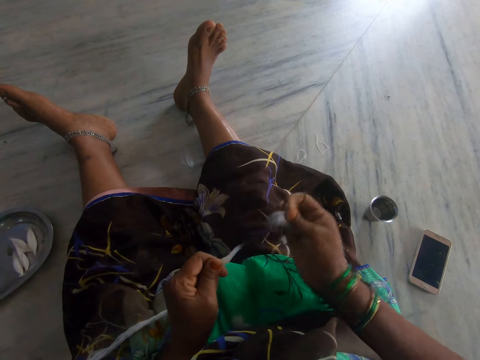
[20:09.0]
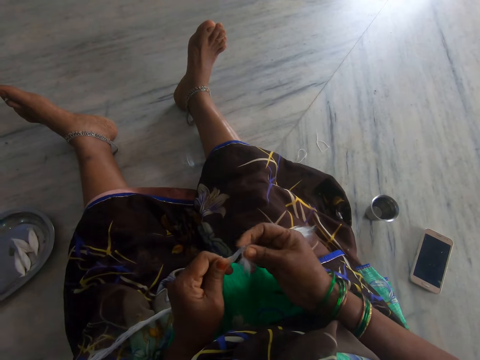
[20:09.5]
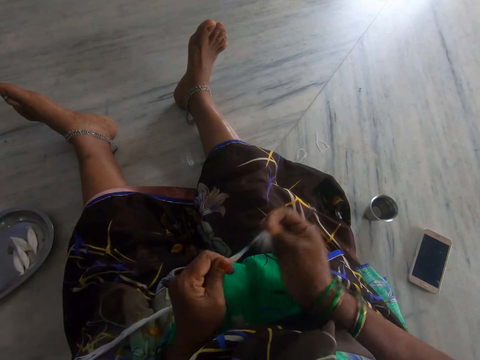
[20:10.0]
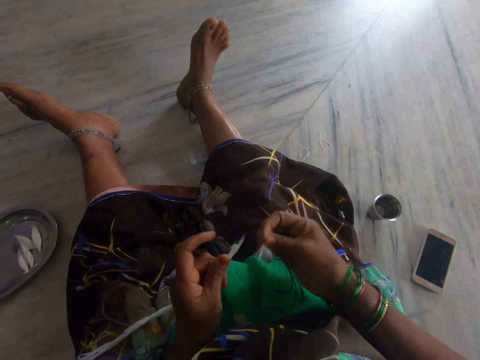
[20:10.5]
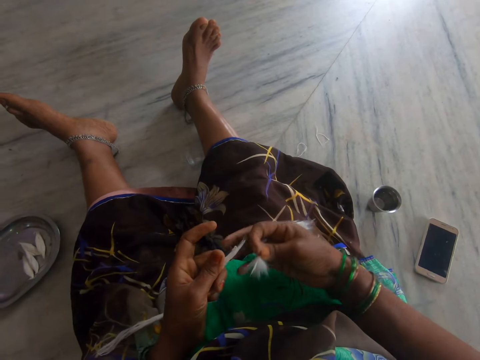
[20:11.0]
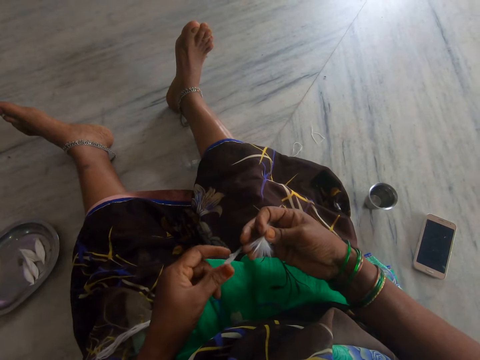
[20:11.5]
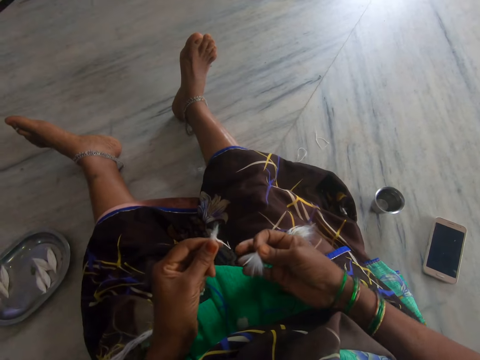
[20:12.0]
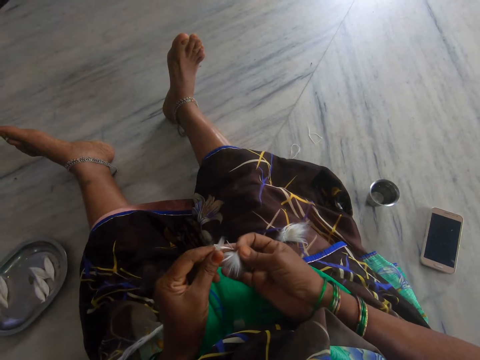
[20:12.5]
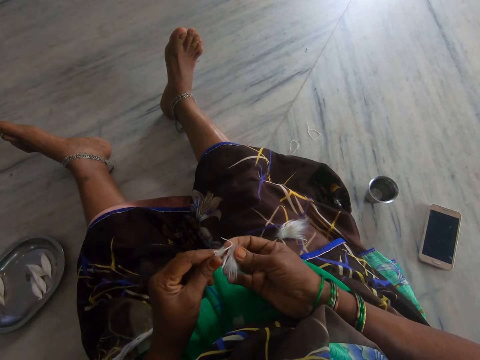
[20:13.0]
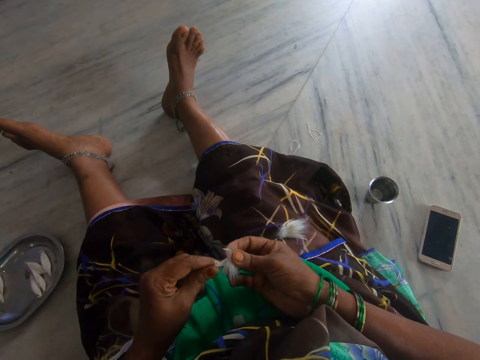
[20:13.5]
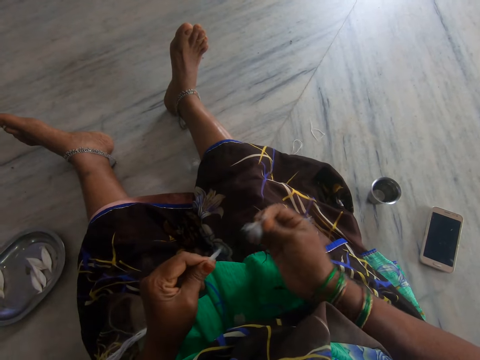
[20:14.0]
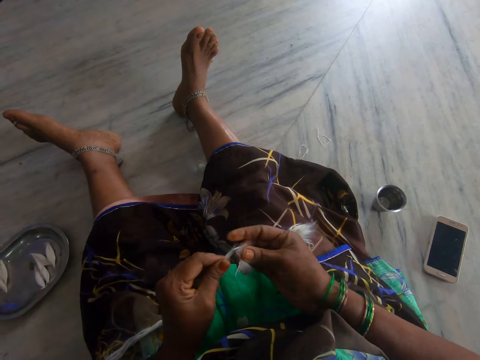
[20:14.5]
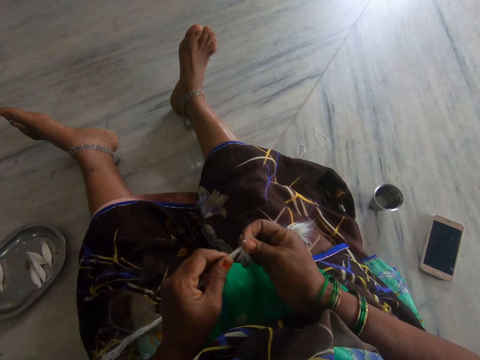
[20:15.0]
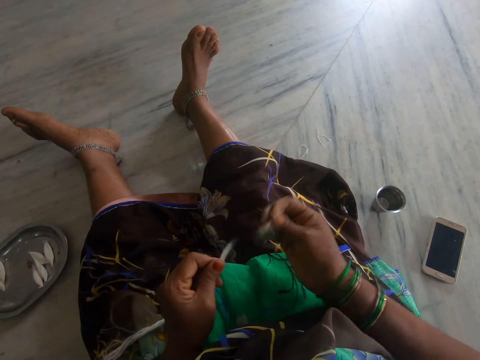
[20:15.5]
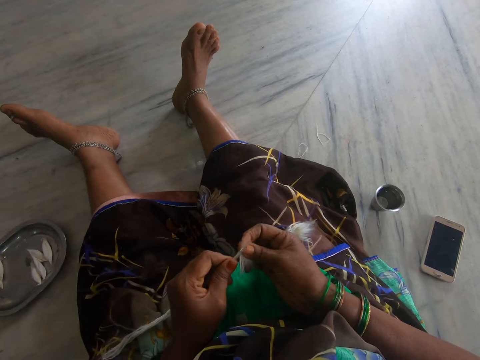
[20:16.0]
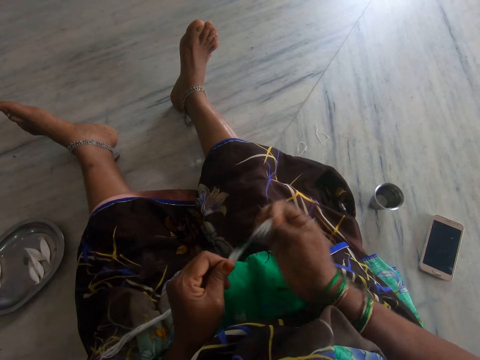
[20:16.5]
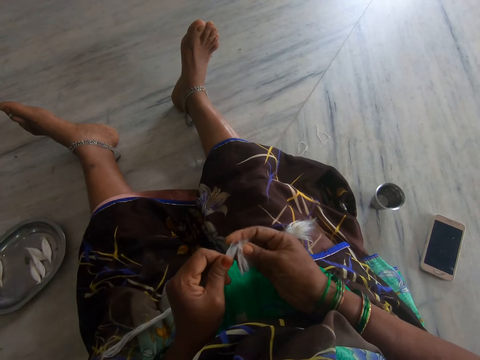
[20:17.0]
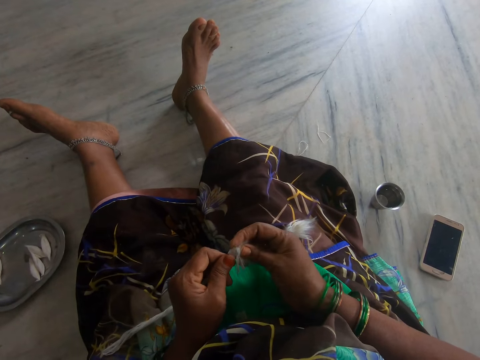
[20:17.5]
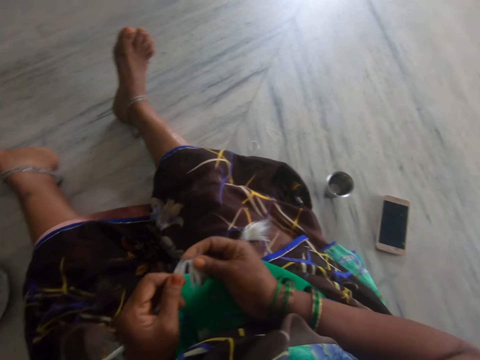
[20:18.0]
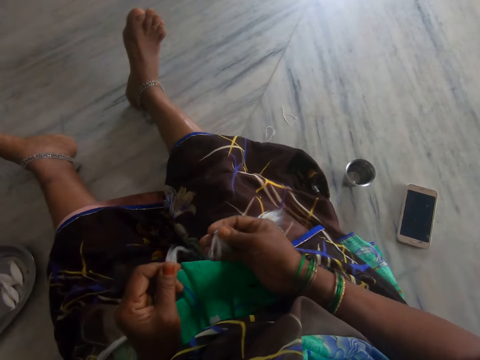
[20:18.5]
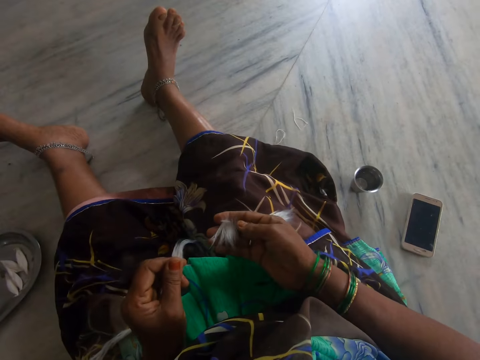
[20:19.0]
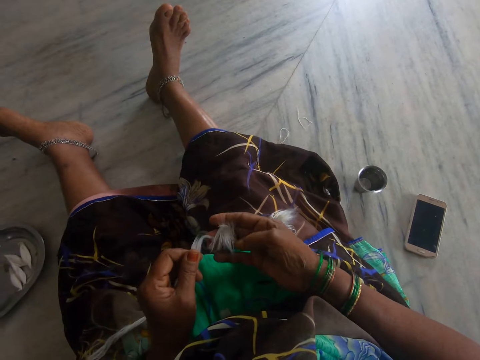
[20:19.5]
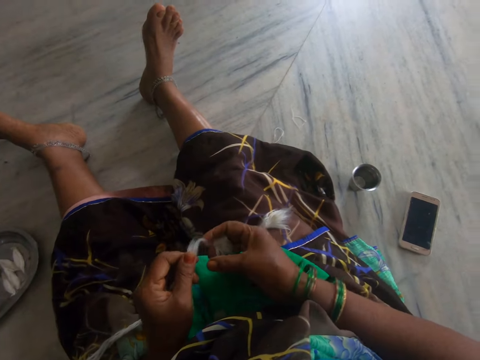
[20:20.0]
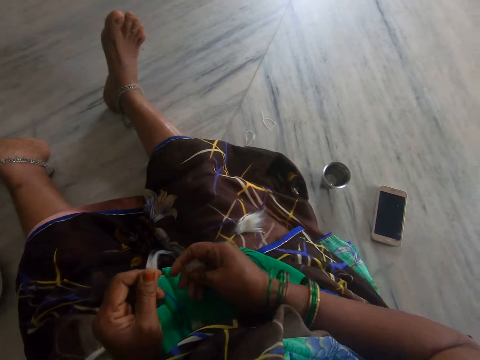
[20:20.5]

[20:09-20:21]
The camera wearer cuts the cotton wool. They cut the cotton wool repeatedly.

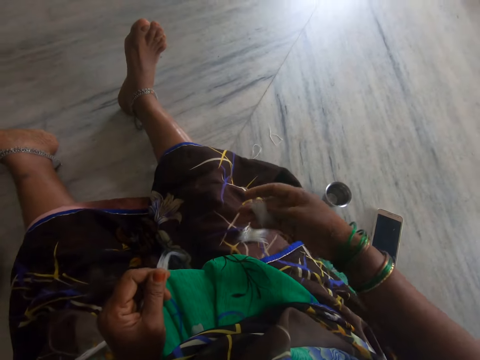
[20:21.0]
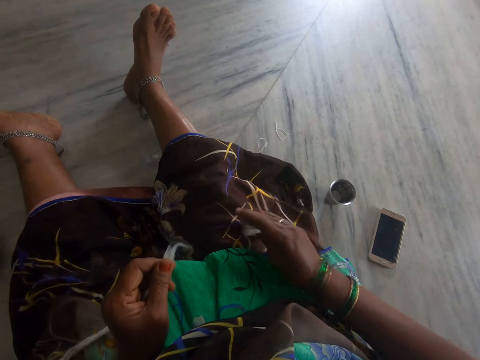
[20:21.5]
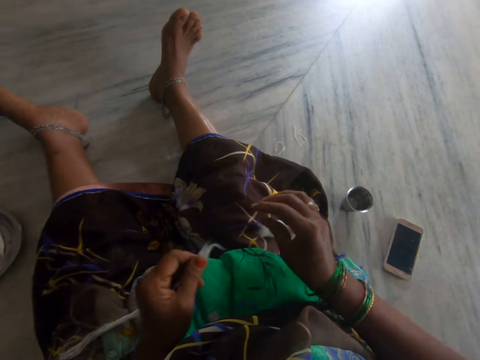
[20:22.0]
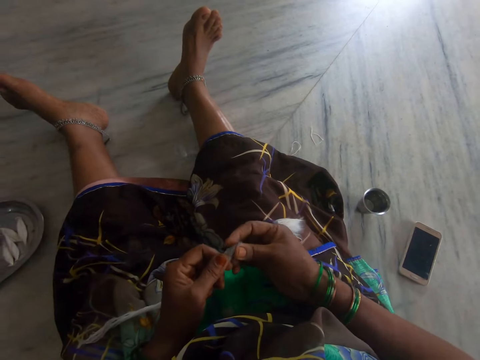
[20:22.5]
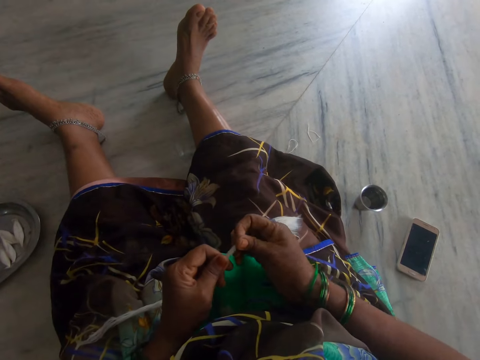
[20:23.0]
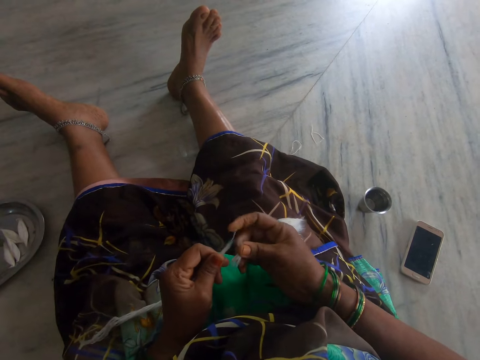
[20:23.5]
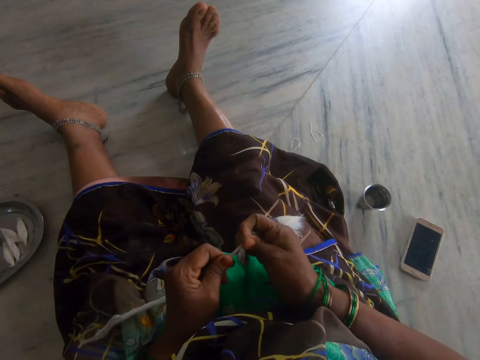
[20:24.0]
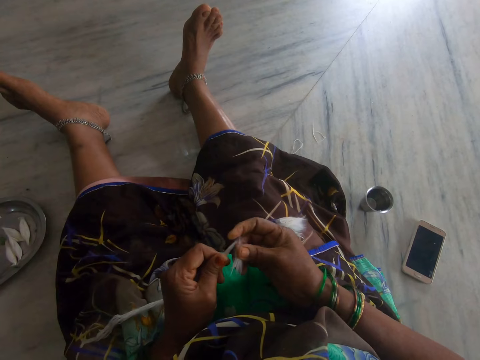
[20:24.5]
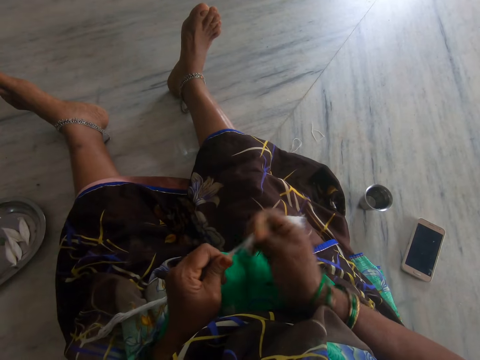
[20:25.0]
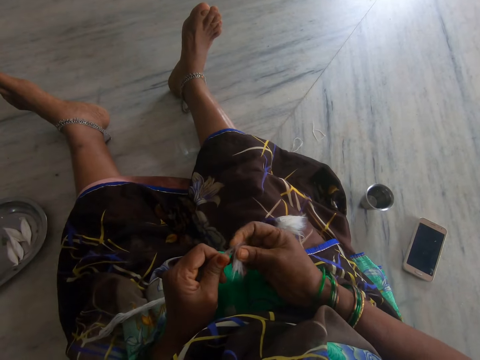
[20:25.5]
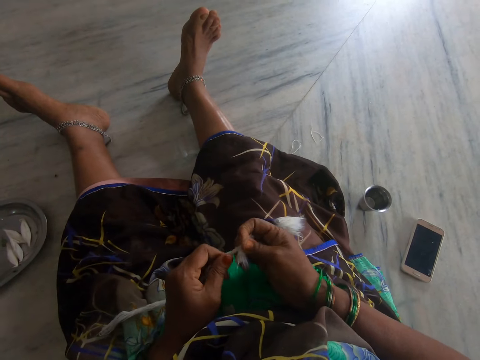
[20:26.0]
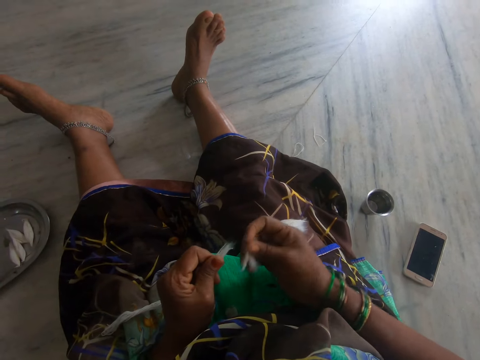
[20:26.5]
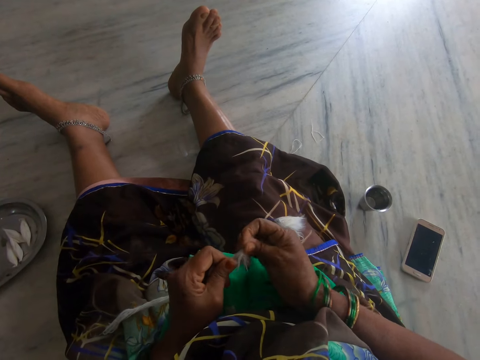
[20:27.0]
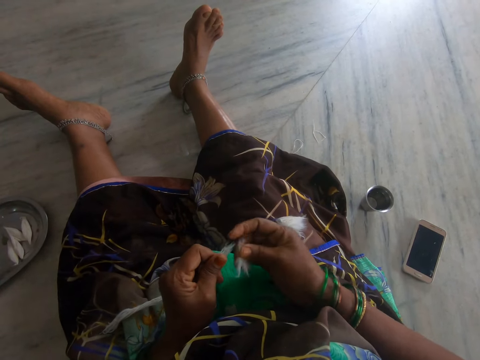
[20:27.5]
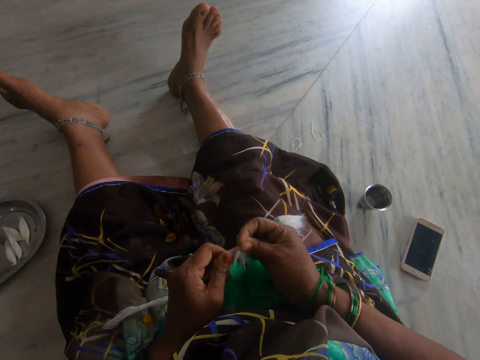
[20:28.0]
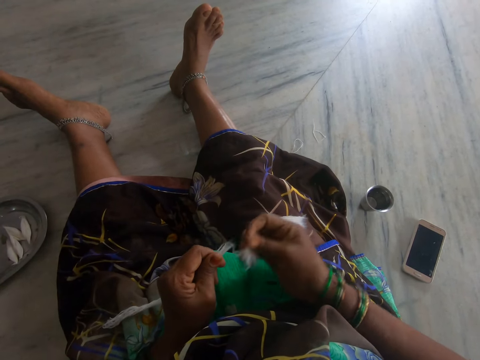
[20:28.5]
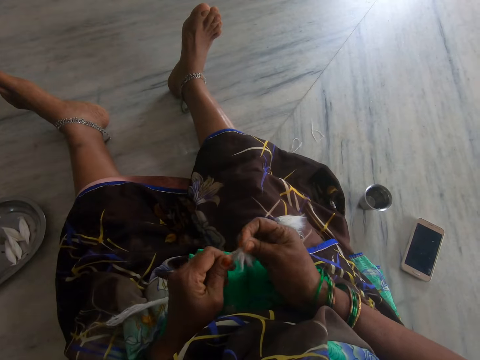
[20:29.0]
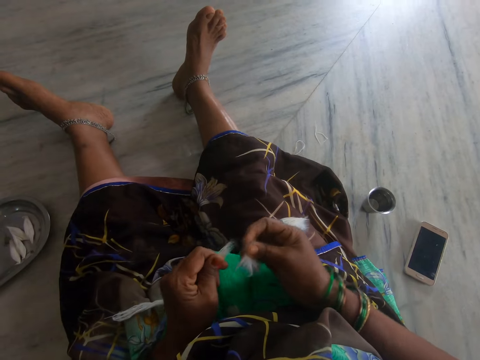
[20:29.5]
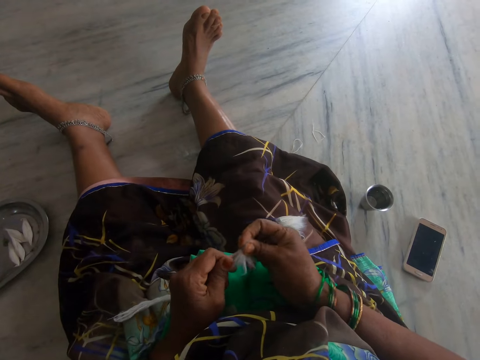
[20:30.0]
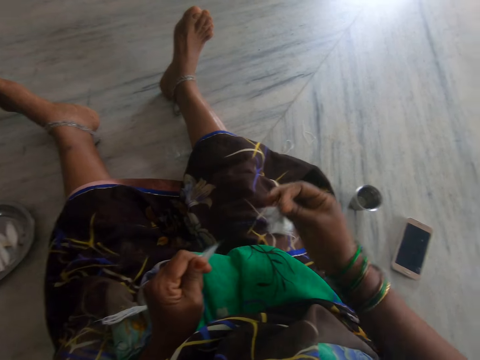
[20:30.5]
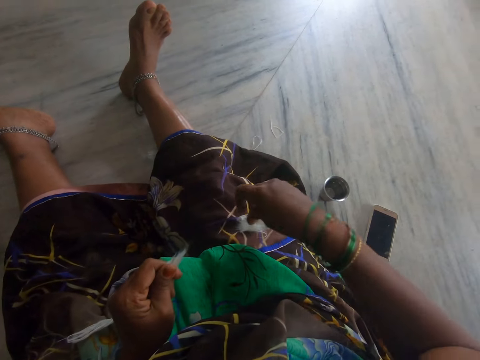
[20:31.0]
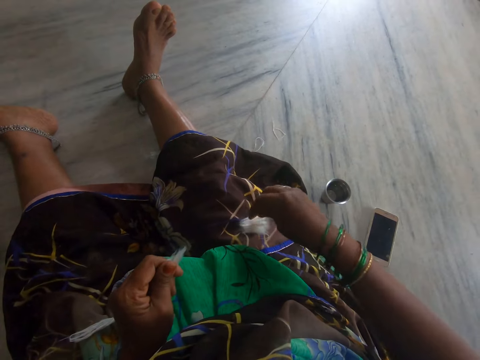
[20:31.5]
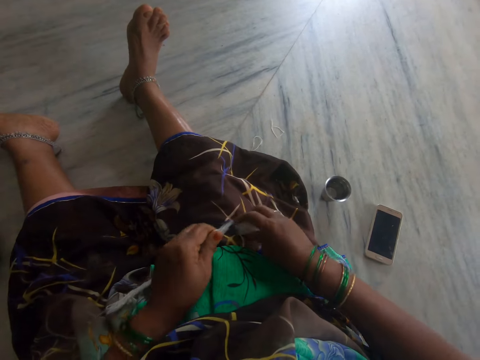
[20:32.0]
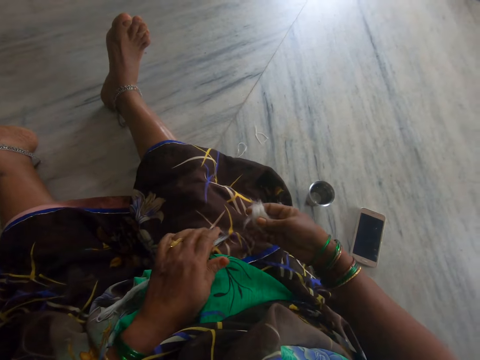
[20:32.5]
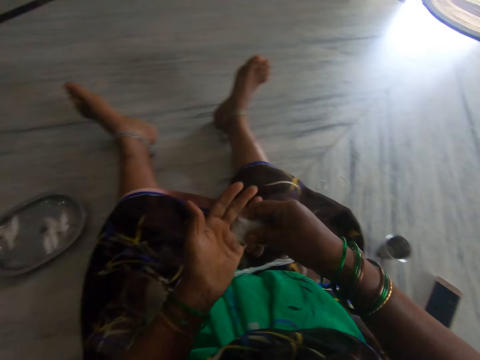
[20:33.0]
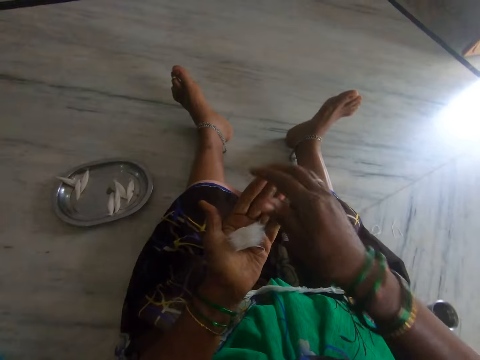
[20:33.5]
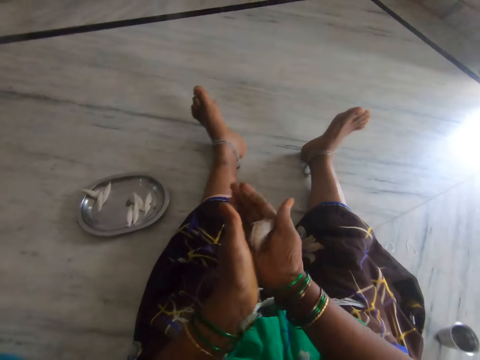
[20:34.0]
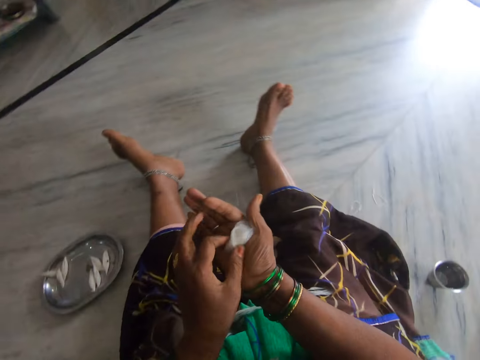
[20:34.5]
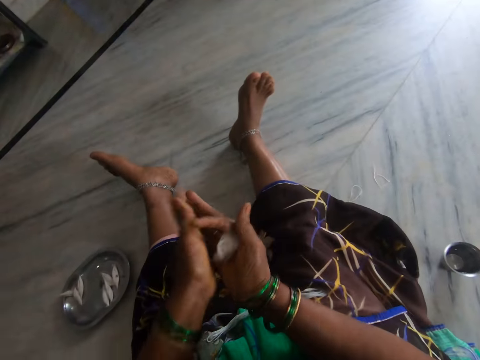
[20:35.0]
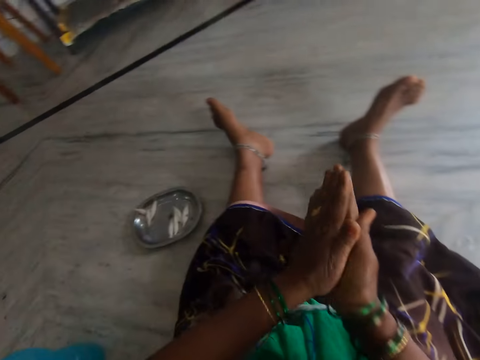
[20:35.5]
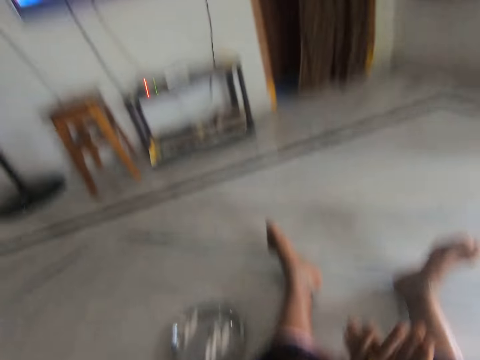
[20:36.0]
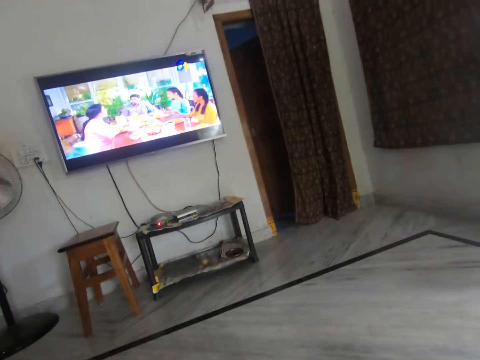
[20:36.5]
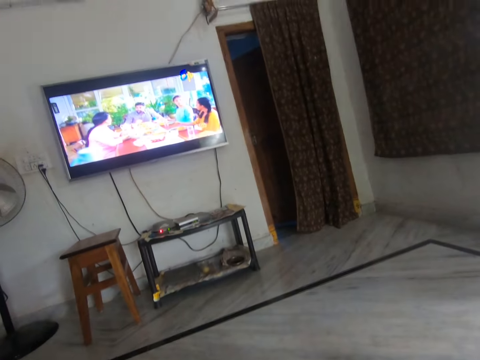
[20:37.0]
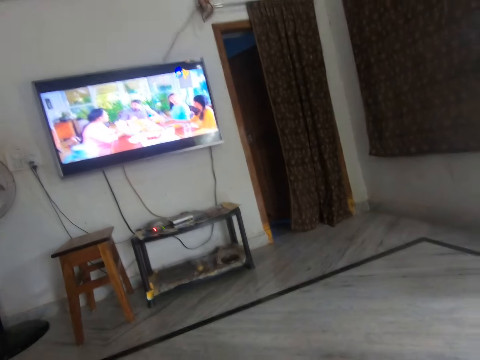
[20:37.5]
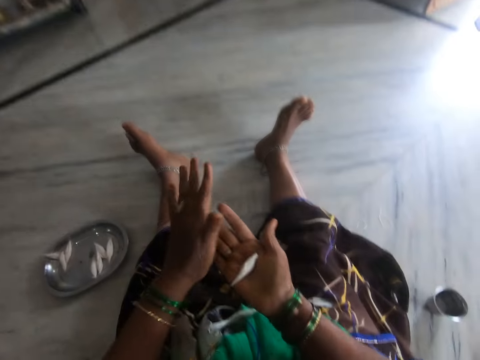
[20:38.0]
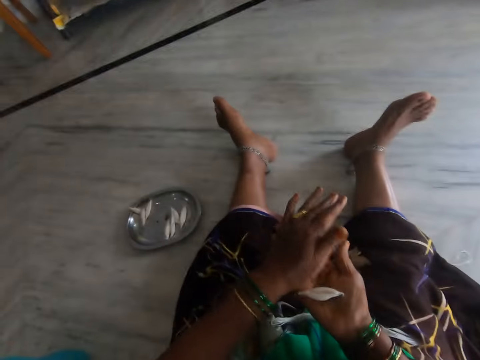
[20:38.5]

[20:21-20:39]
The camera wearer drops the cut cotton wool on her lap. She cuts the long cotton wool. She cuts the cotton wool repeatedly. She drops the cut cotton wool on her lap. She picks up the cut cotton wool, rolls the cotton wool and looks at the television.
